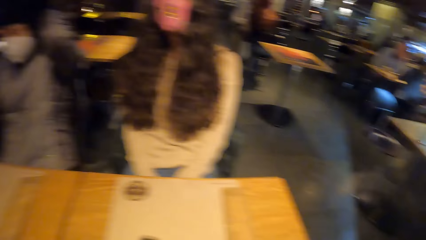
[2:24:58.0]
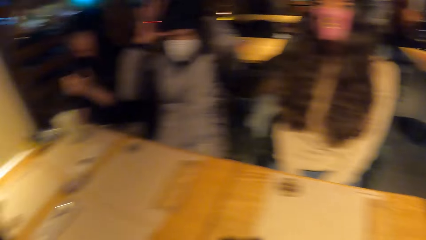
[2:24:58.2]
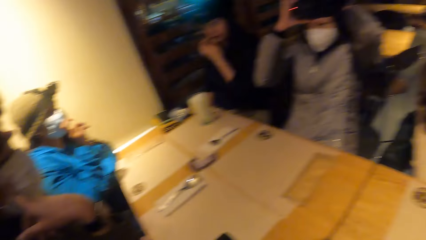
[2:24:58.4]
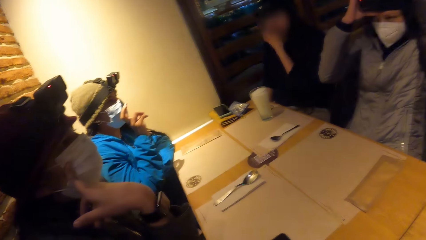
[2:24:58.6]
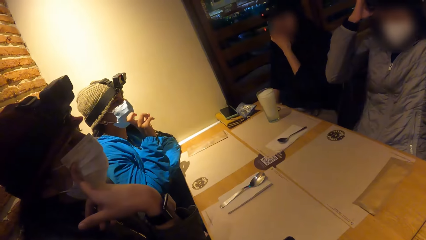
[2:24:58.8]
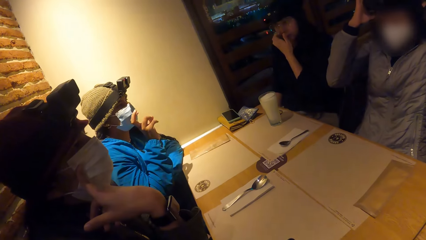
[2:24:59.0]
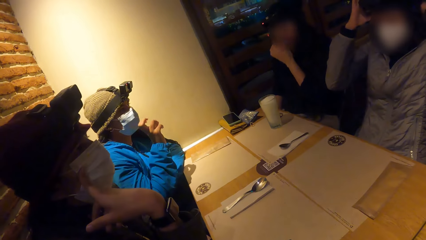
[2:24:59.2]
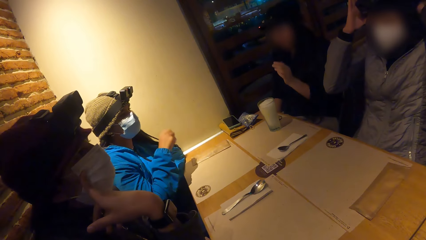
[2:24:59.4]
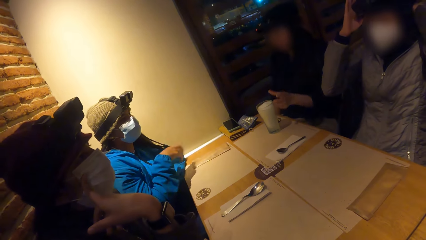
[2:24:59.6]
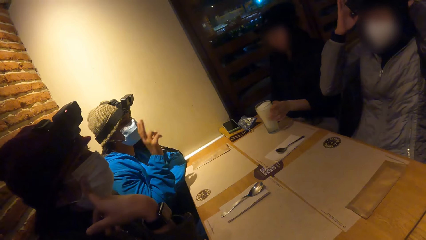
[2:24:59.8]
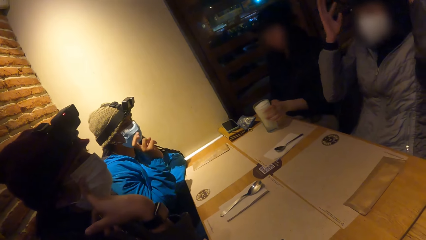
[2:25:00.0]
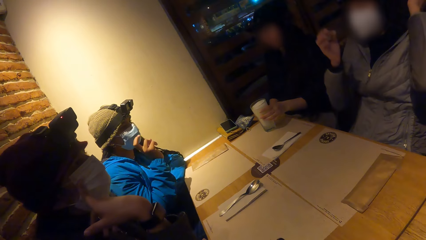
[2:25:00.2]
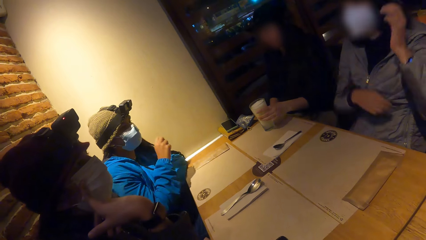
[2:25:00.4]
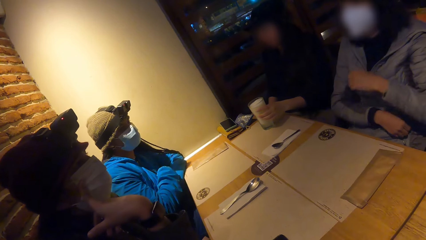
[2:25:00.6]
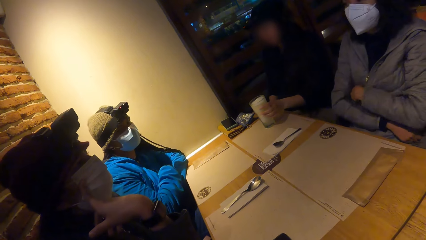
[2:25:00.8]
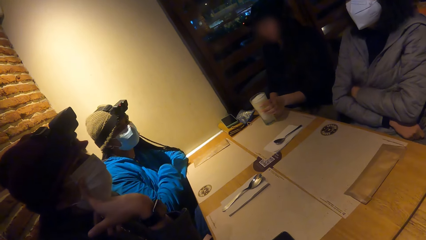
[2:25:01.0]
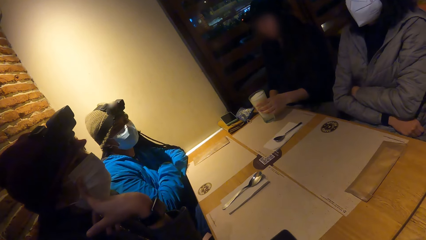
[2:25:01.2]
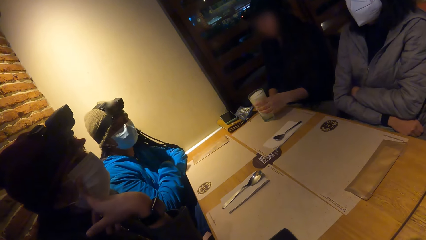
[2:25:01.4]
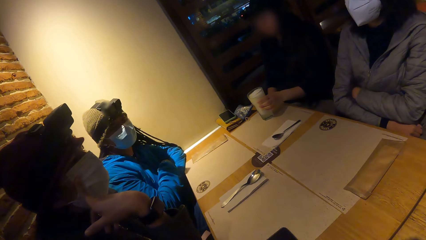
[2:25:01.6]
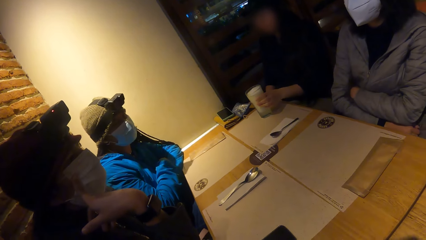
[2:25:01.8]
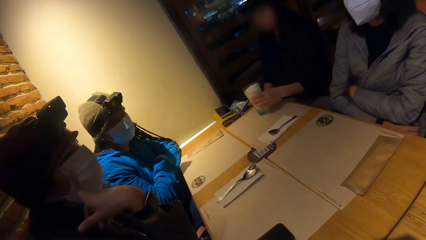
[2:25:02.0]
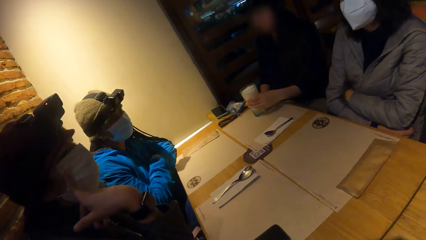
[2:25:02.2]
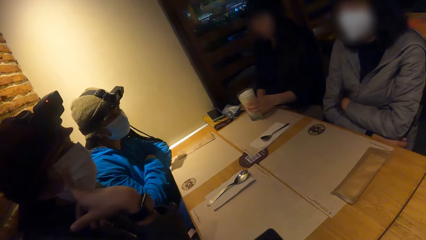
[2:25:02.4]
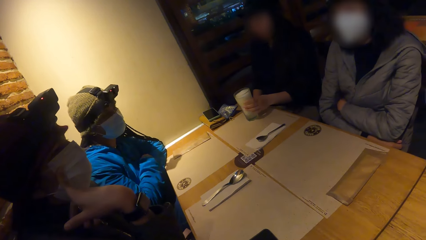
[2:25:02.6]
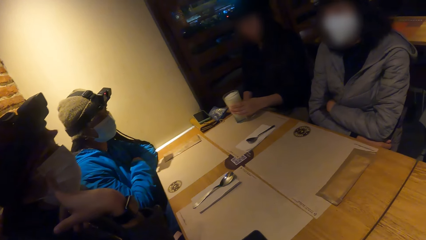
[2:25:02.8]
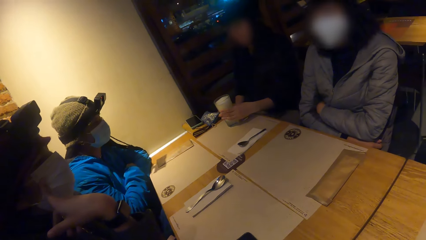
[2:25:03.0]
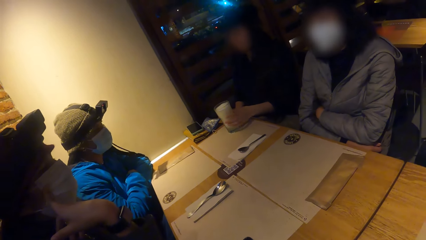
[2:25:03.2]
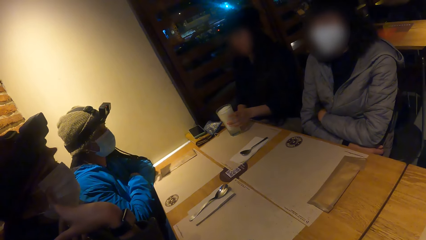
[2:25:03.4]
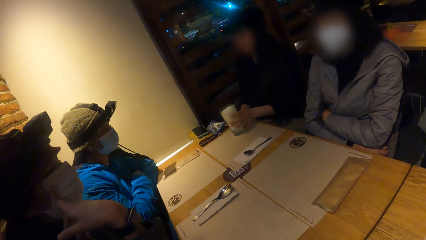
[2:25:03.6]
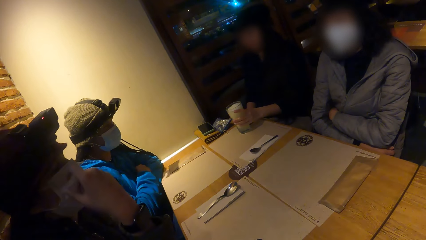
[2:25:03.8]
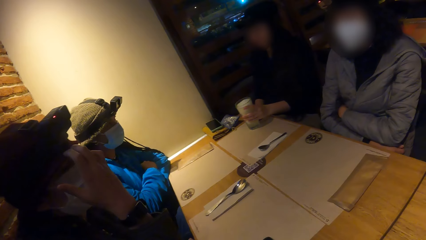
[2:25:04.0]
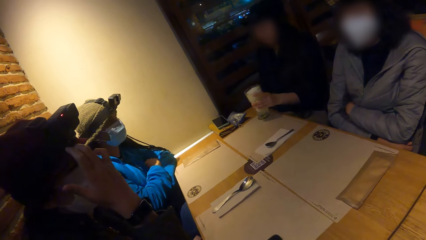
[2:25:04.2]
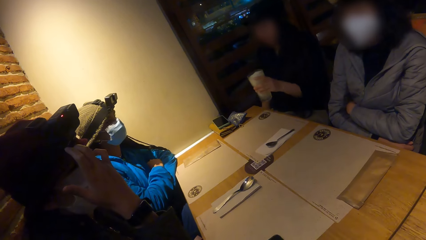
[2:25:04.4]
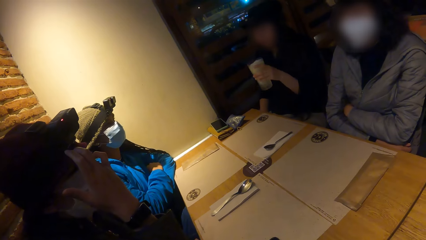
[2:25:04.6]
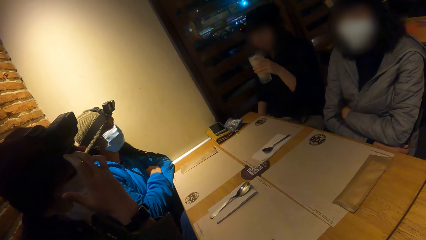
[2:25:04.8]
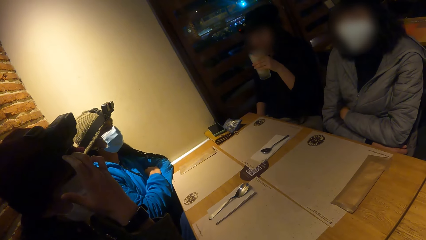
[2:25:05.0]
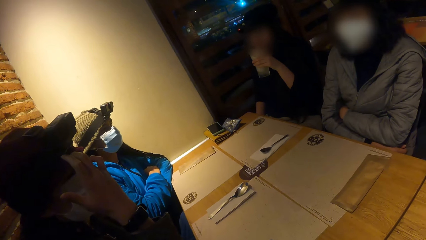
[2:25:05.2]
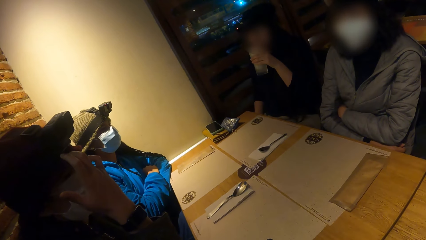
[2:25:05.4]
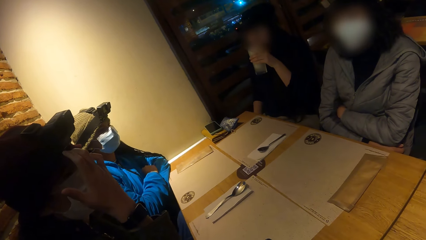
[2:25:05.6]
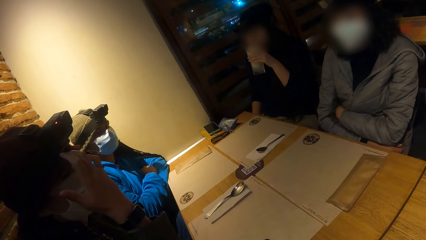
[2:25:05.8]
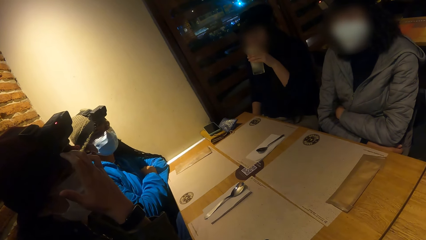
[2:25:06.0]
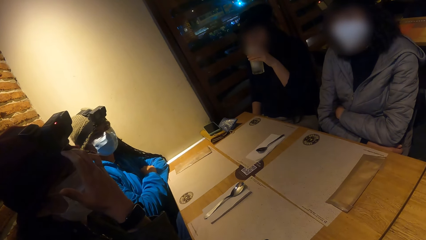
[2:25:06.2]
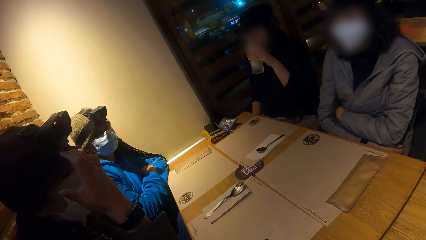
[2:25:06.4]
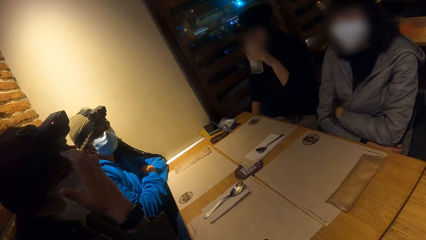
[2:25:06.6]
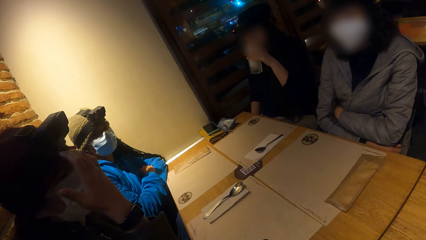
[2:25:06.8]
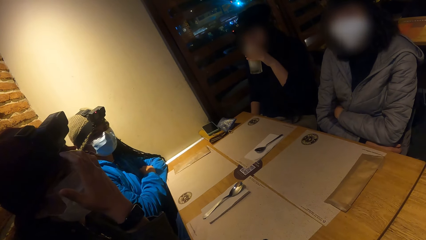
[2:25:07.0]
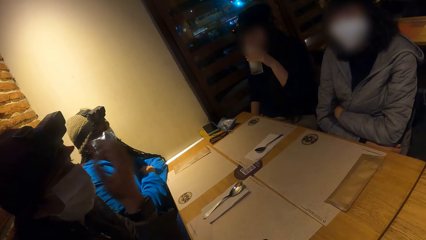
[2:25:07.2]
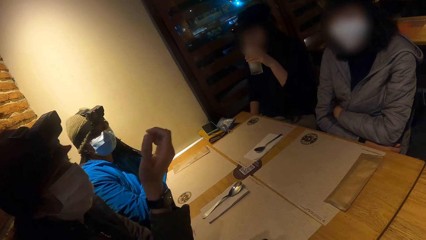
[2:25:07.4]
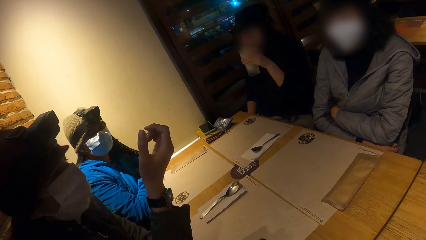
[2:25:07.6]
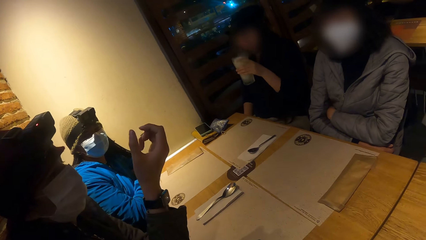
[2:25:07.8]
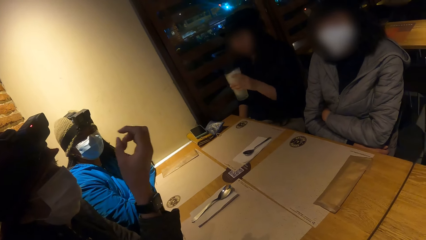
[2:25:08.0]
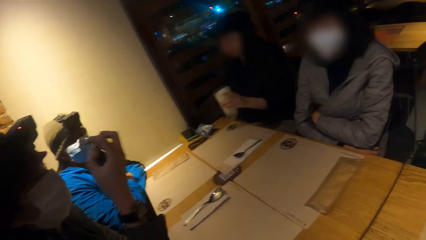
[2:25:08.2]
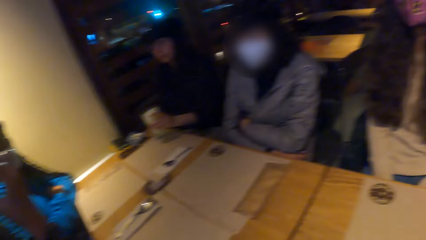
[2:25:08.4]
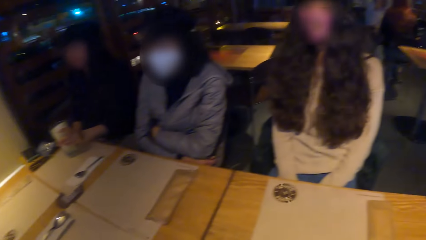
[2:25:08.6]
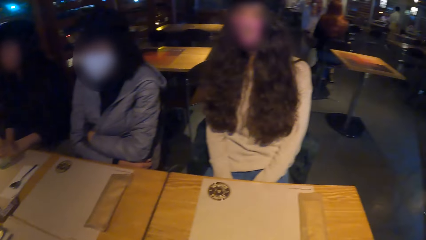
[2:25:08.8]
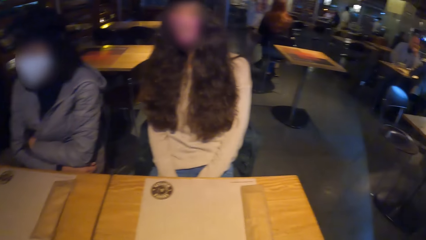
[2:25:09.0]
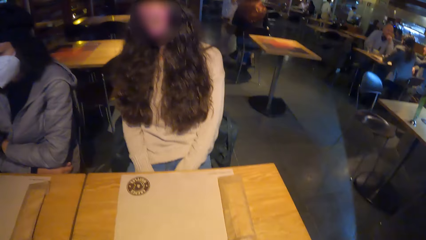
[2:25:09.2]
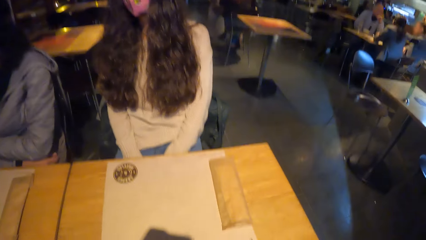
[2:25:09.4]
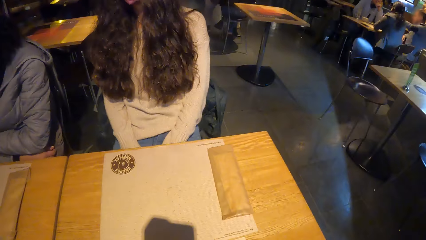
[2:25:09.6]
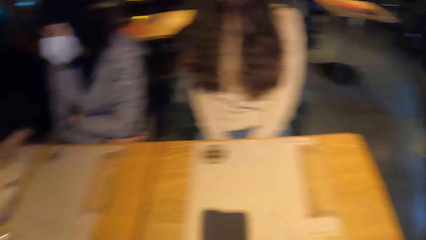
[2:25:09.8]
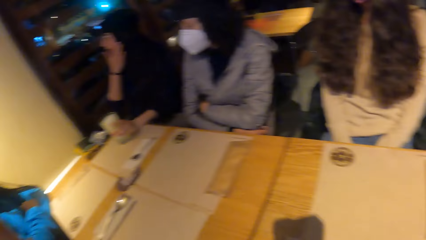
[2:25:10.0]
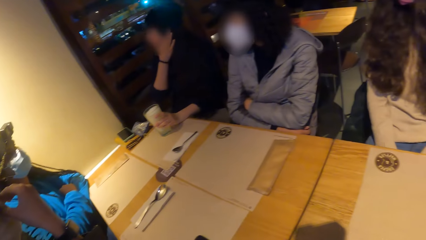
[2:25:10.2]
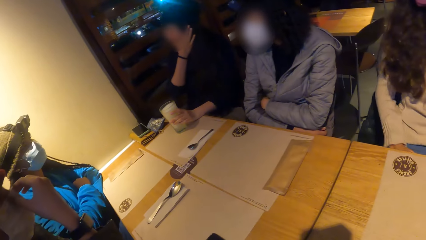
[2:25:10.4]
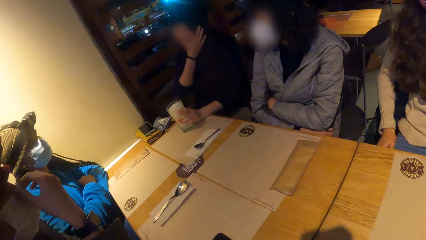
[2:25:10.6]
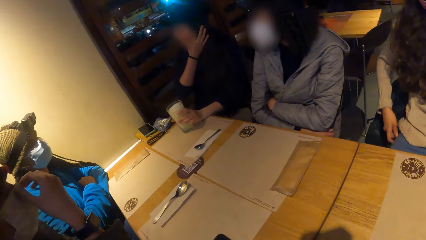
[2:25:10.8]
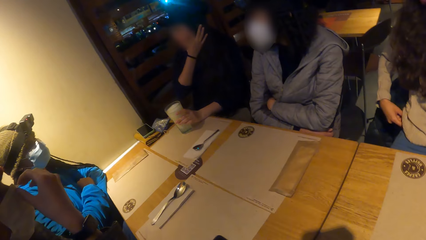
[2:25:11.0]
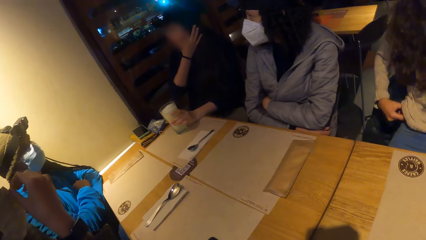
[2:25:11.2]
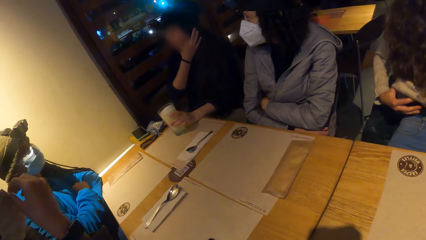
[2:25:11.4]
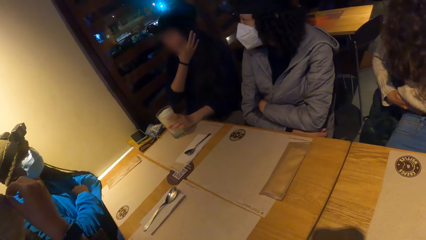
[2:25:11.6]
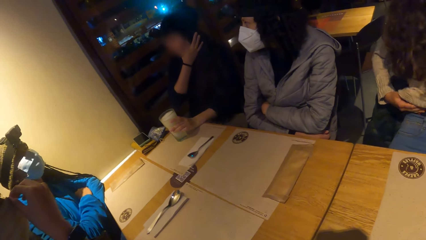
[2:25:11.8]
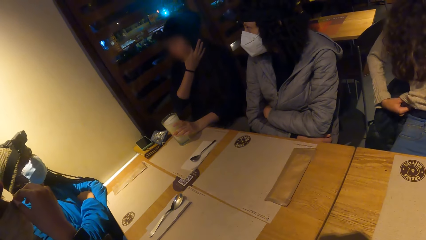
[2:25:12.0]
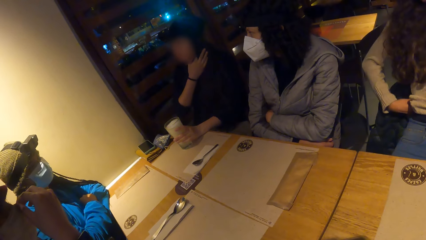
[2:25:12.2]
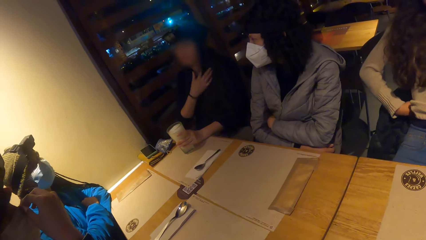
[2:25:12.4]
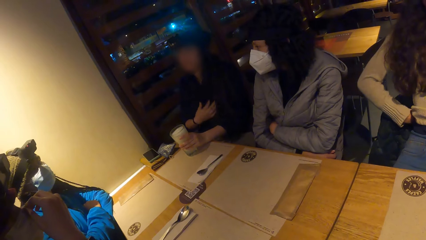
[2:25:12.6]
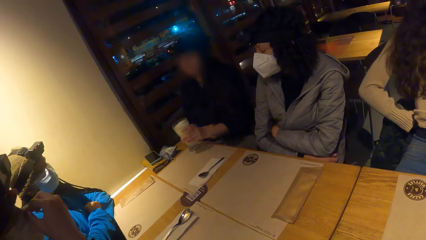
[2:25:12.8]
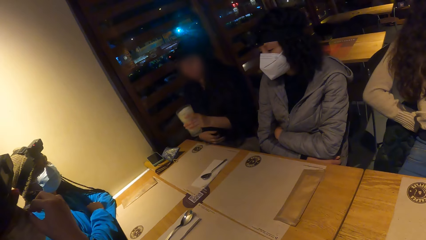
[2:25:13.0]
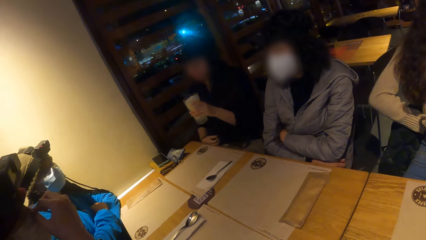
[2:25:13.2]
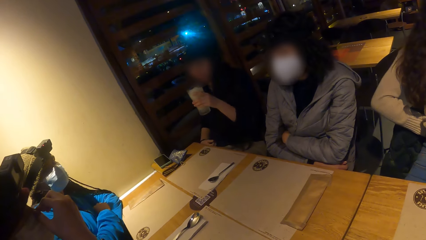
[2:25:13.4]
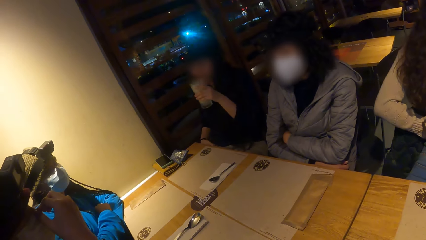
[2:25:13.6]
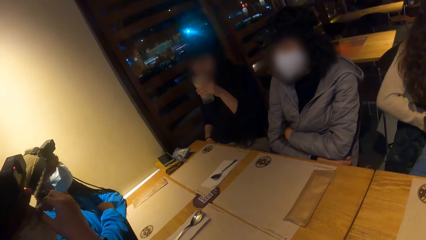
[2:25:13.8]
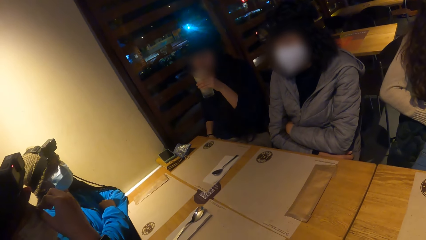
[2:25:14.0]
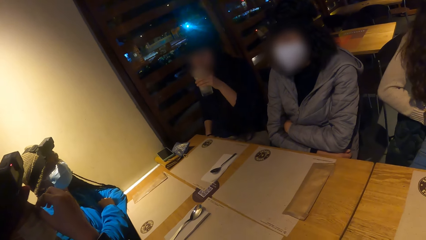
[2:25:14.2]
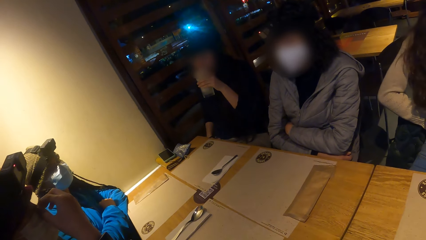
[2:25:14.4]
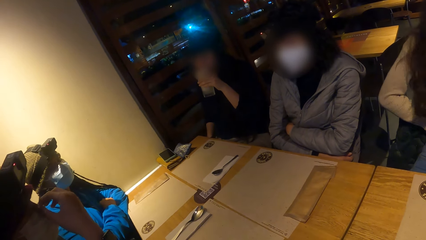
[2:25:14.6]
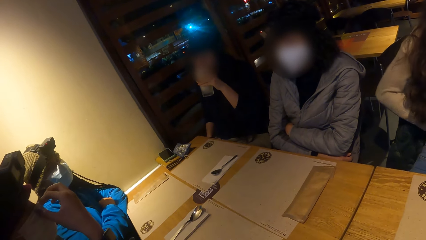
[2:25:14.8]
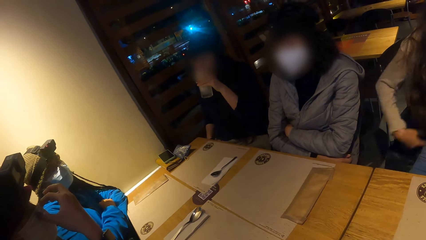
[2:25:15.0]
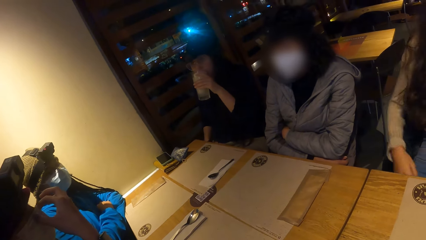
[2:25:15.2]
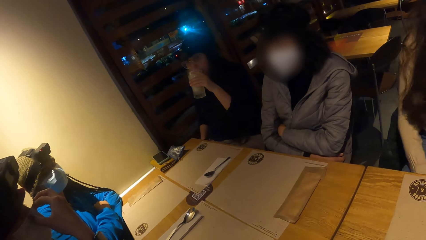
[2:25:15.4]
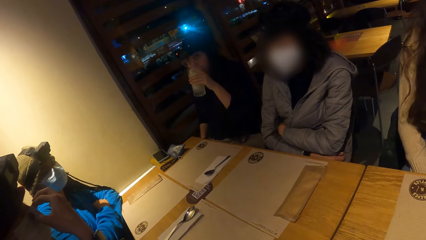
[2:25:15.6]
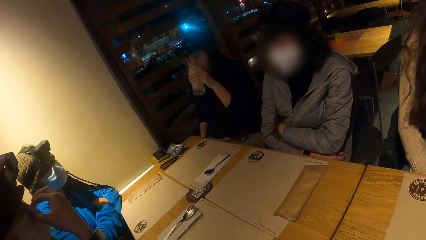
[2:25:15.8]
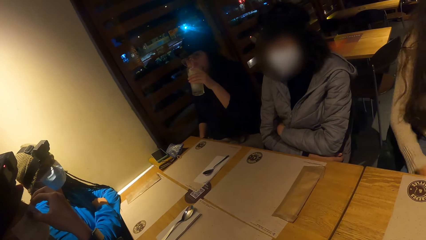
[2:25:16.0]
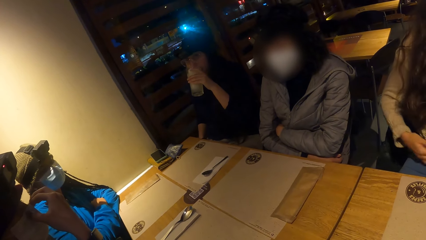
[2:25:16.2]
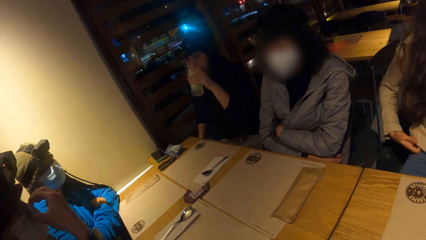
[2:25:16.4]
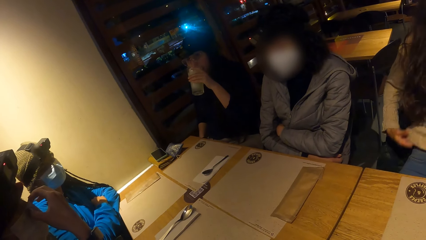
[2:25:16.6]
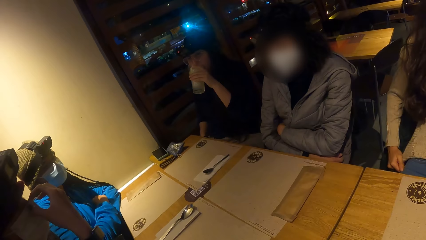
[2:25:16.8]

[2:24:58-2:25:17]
A woman picks up the glass of yoghurt from the table with her left hand. The camera wearer looks around. The woman places the glass of yoghurt in her left hand on the table. The woman picks up the glass of yoghurt from the table with her left hand and drinks from the glass of yoghurt in her left hand.
